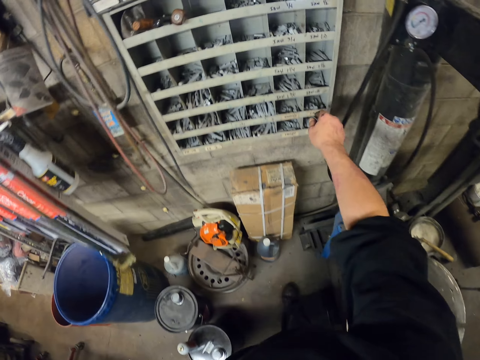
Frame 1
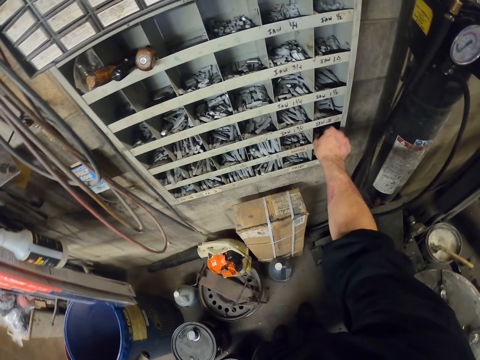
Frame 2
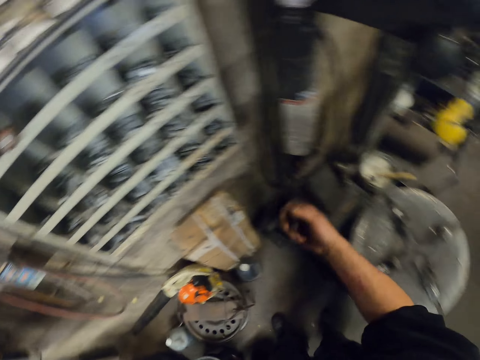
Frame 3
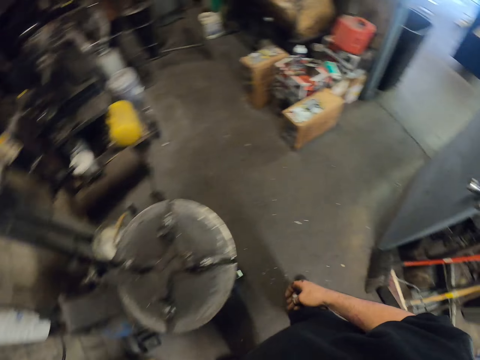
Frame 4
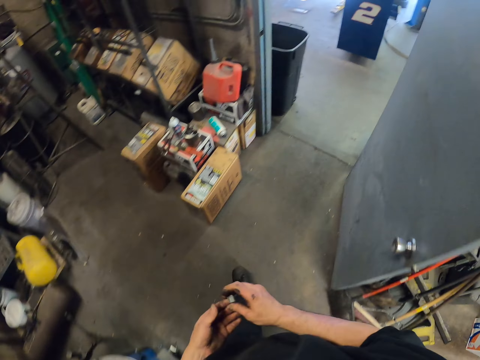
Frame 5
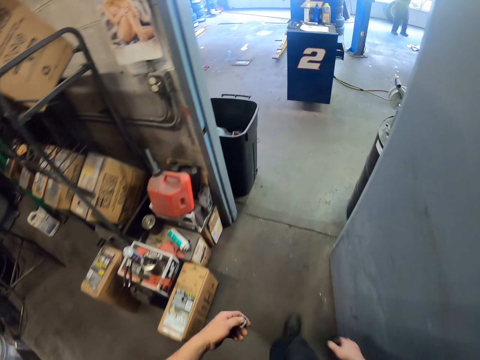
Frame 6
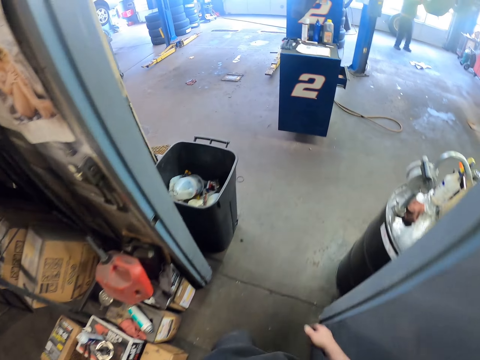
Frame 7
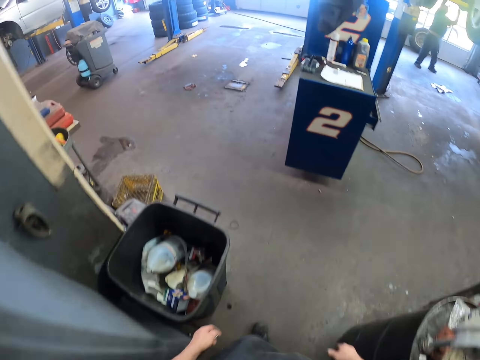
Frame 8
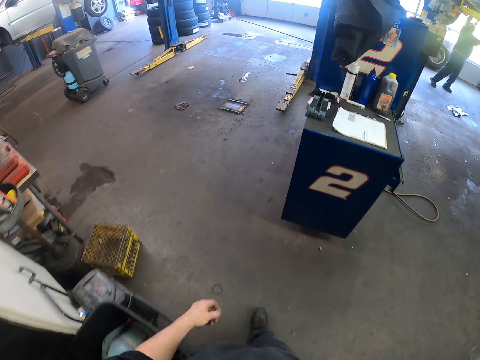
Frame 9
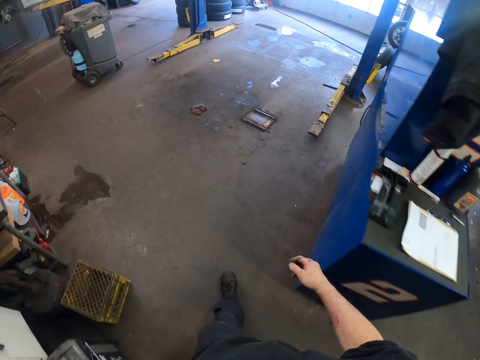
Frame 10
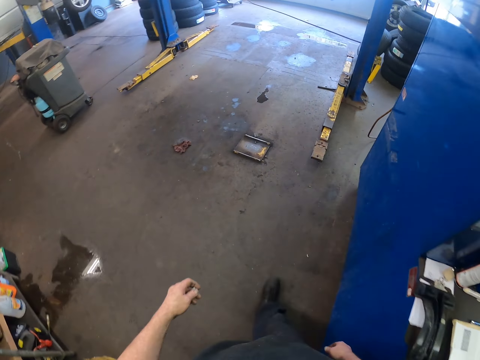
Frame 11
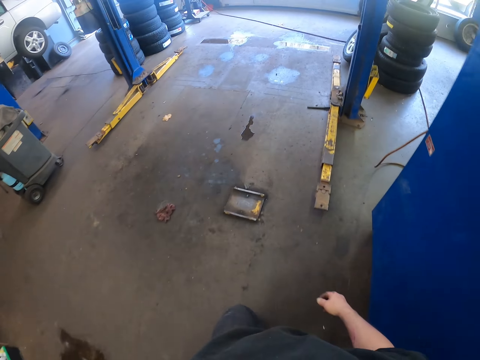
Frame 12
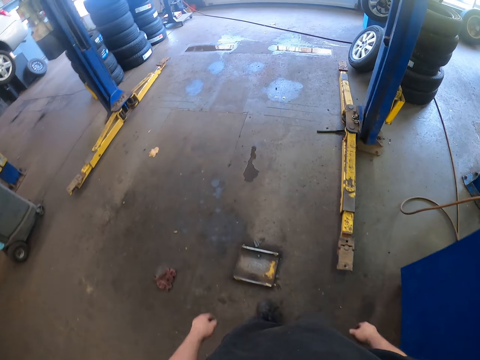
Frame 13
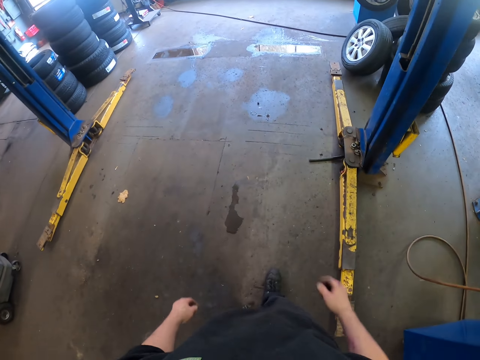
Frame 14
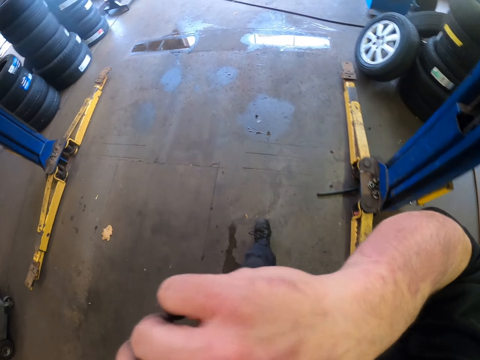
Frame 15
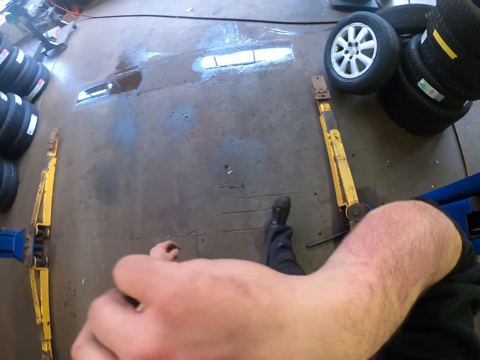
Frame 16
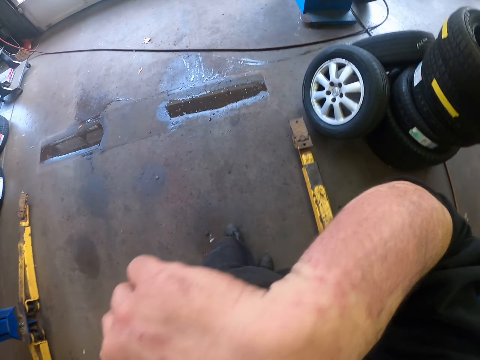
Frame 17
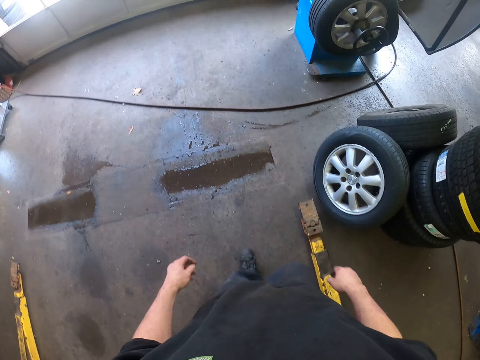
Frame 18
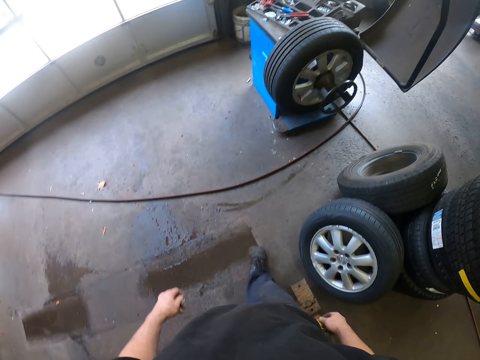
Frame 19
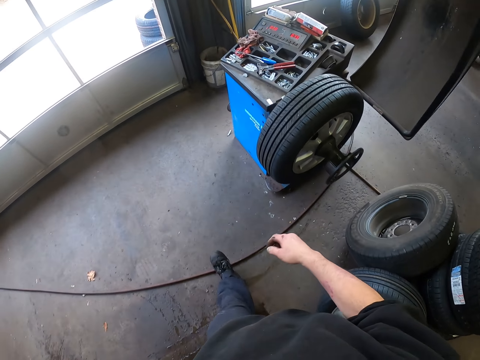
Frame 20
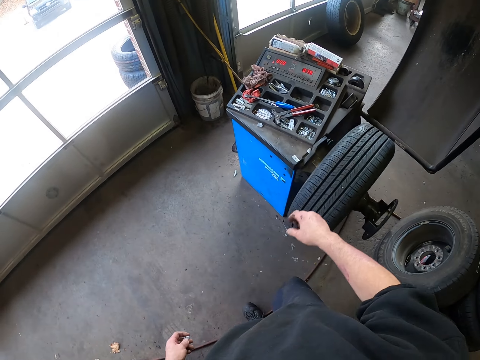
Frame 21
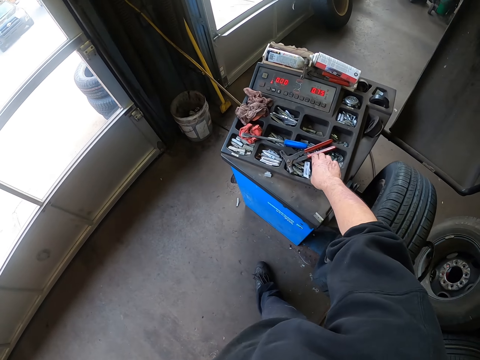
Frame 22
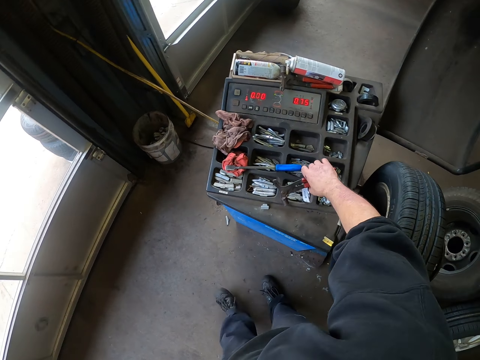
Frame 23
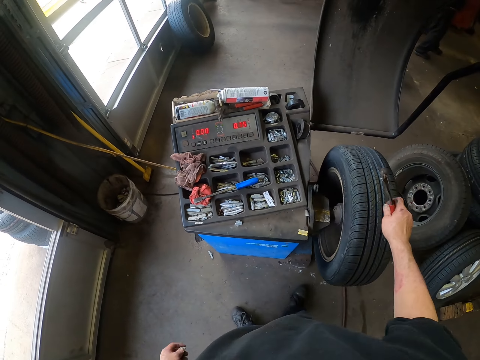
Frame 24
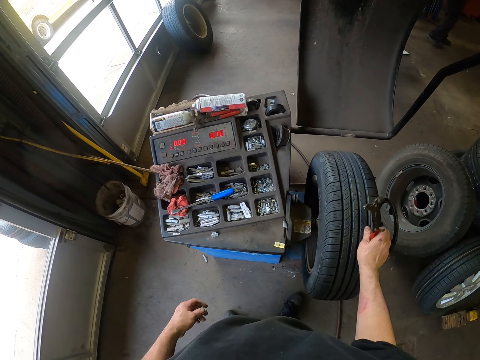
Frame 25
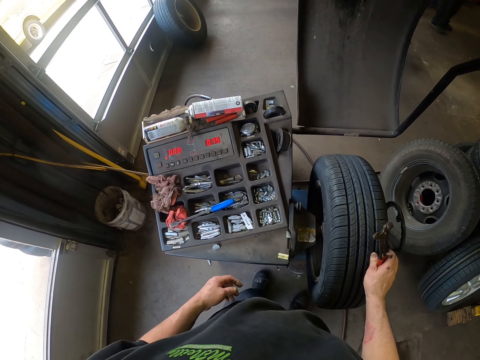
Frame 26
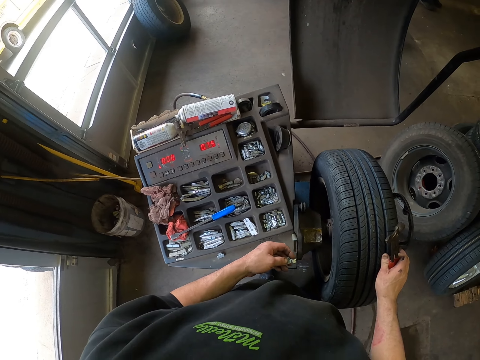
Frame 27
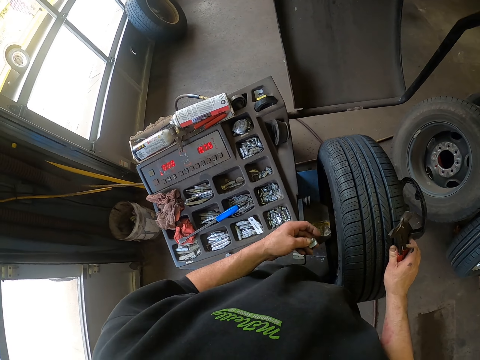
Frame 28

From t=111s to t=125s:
The camera wearer picks up nuts or a wheel balancer from the shelf. They walk in the garage, hold their face, and pick up a hammer.

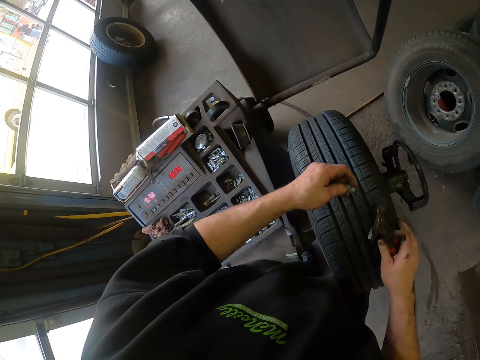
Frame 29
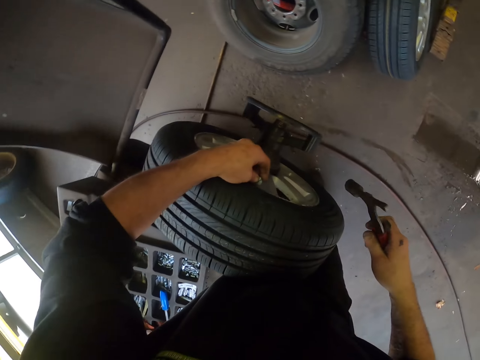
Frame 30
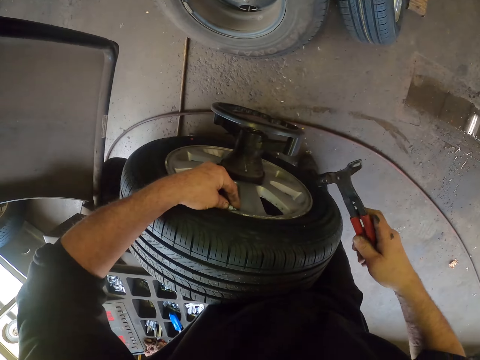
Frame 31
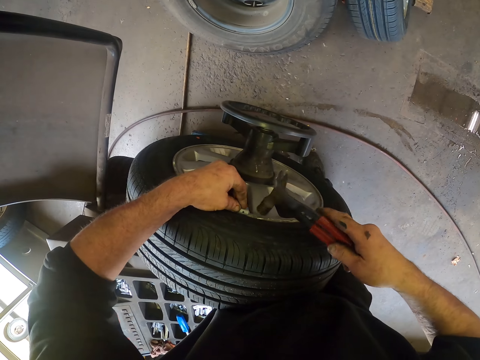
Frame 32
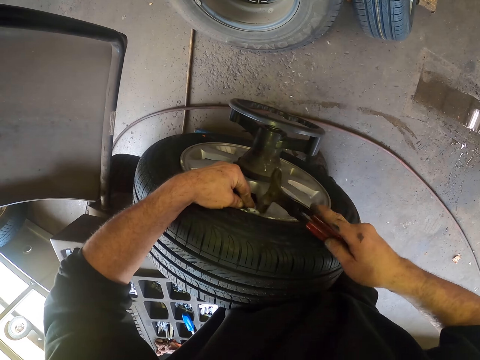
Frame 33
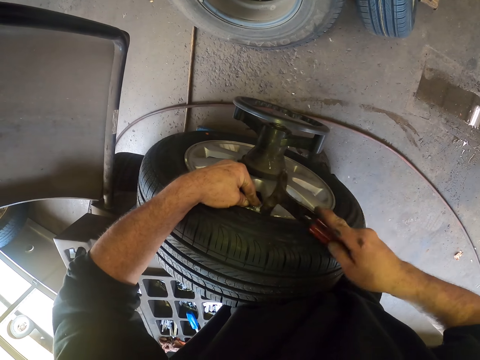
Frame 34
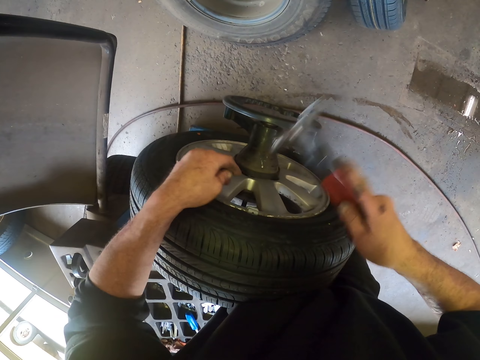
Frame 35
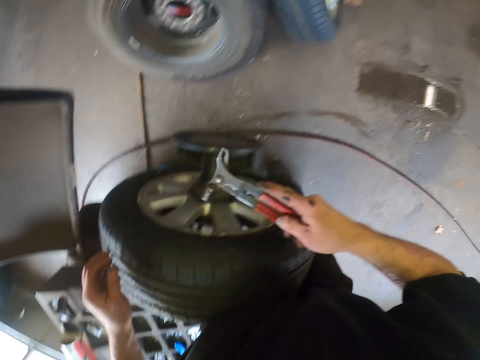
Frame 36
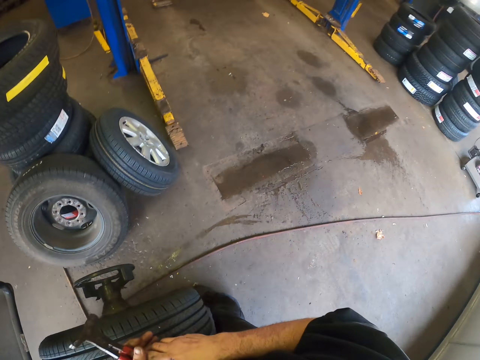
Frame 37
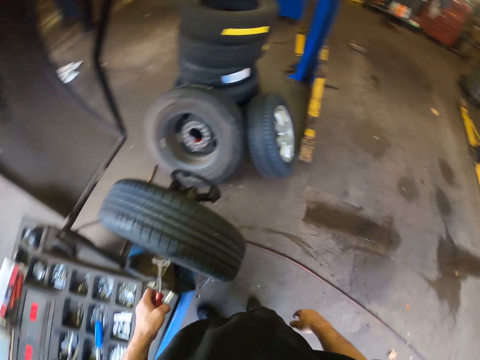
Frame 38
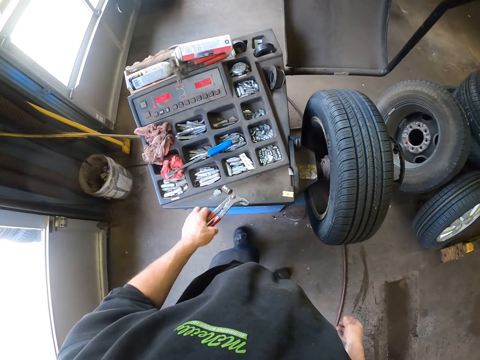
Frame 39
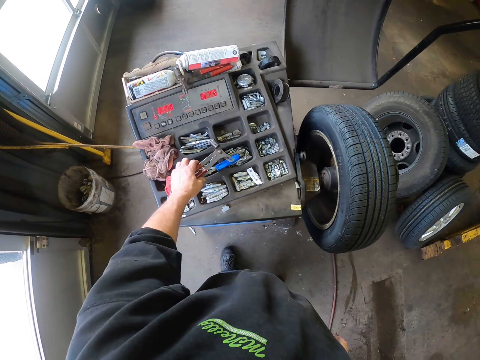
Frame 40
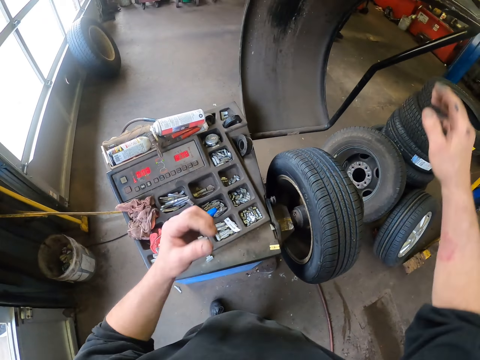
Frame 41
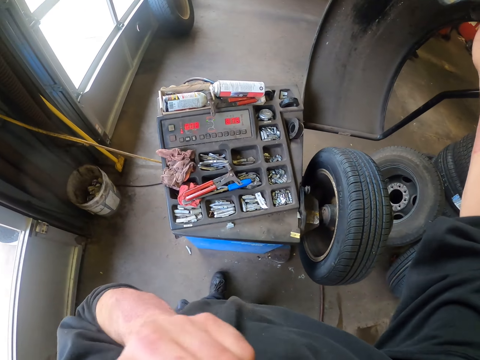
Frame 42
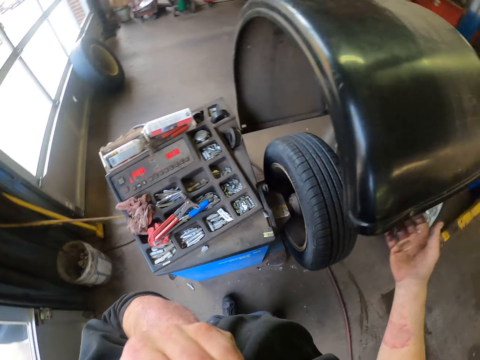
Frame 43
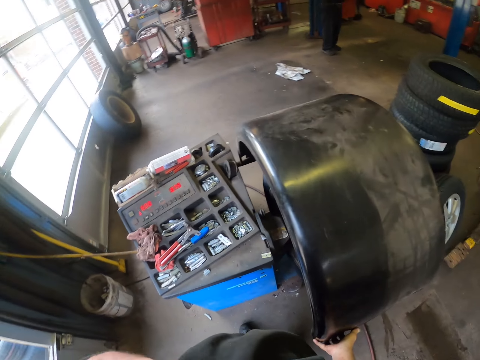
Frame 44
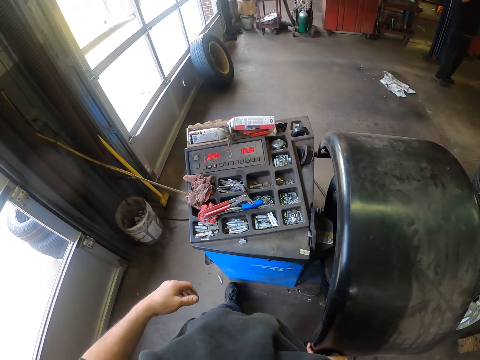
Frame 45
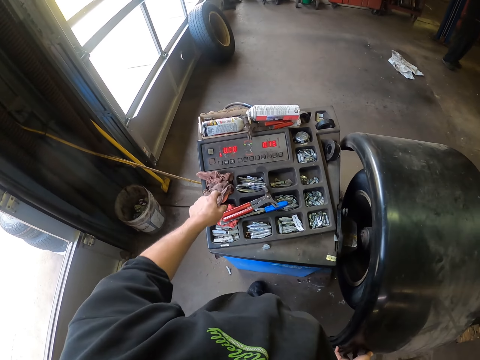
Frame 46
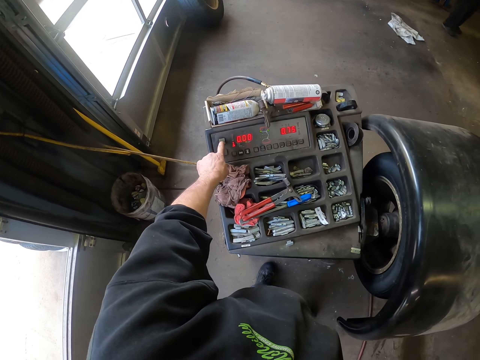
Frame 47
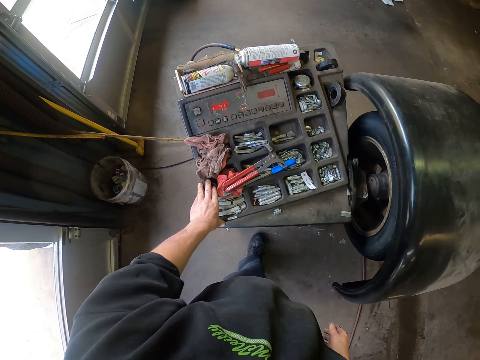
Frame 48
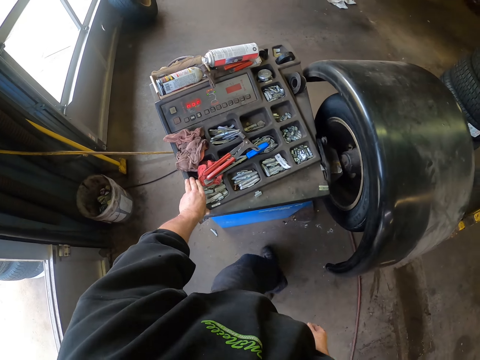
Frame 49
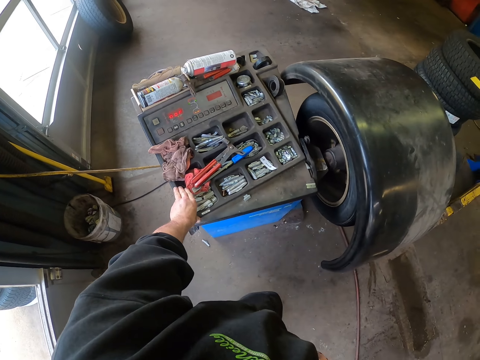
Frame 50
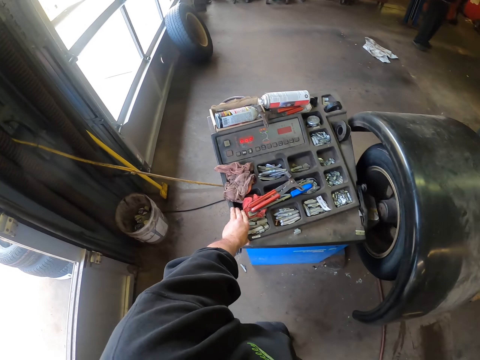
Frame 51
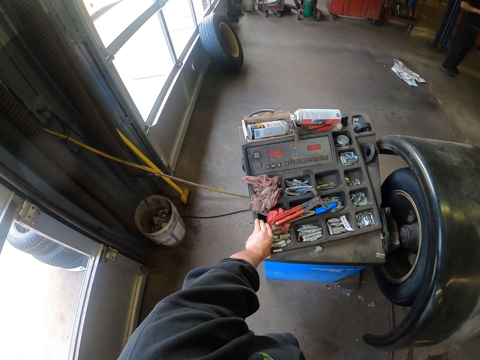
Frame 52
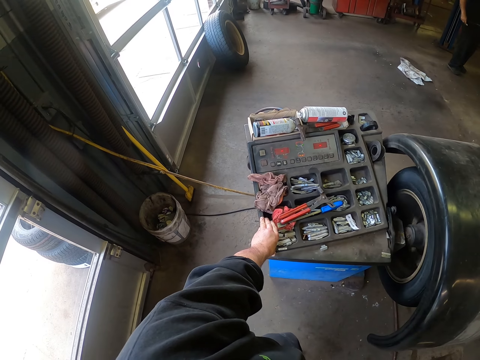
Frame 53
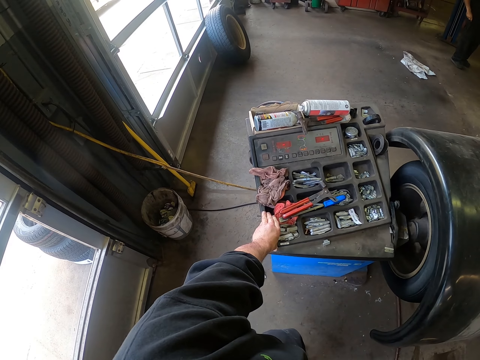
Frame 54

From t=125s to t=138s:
The camera wearer fits a clip on the wheel. They strike the clip or tire balancer on the rim with the hammer. They look around the garage. They place the hammer on the tray. They flip the wheel protective hood. They press the keyboard. They start the wheel balancing machine. They hold themselves on the wheel aligning machine.
